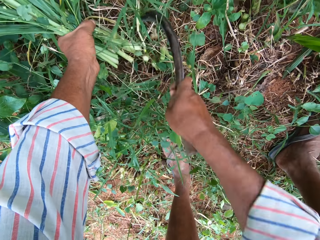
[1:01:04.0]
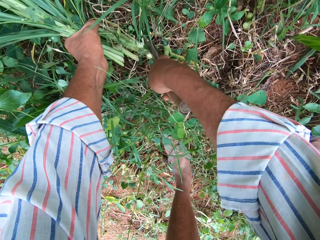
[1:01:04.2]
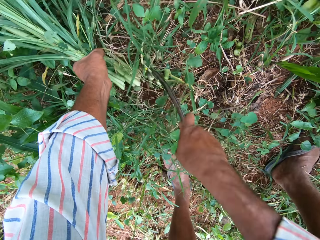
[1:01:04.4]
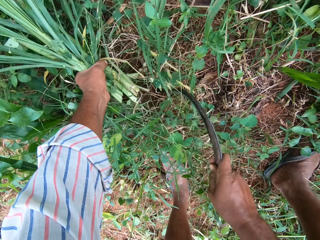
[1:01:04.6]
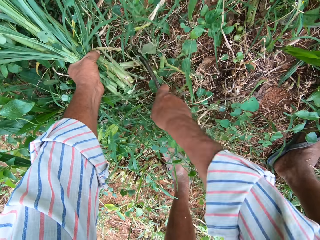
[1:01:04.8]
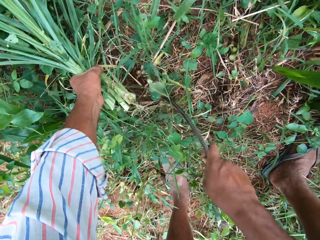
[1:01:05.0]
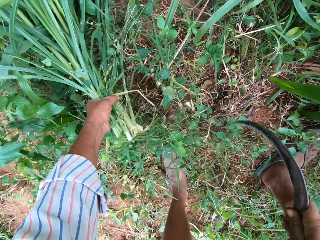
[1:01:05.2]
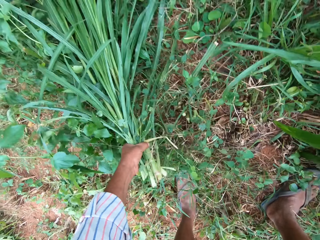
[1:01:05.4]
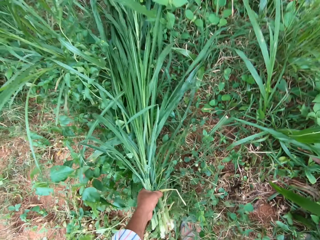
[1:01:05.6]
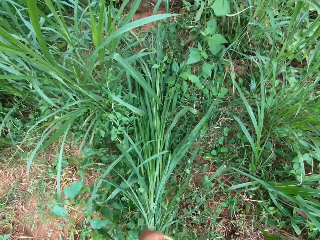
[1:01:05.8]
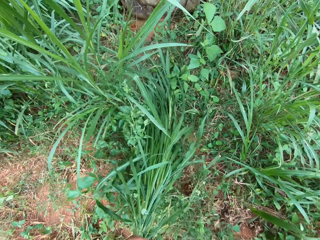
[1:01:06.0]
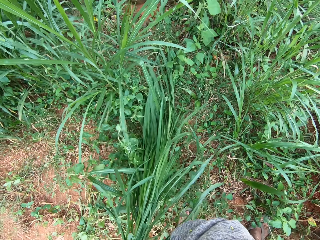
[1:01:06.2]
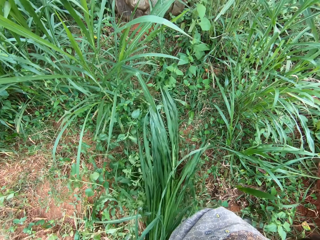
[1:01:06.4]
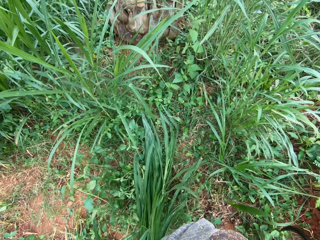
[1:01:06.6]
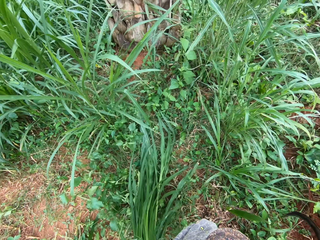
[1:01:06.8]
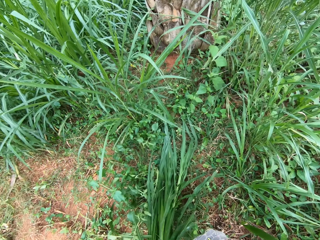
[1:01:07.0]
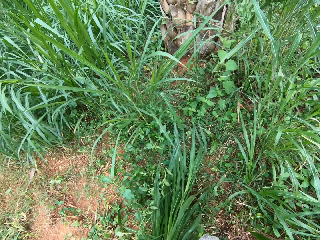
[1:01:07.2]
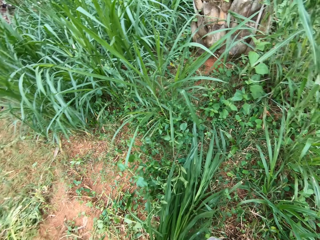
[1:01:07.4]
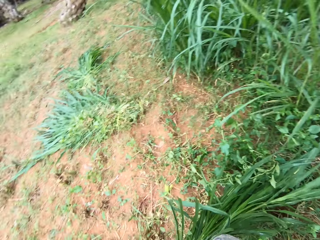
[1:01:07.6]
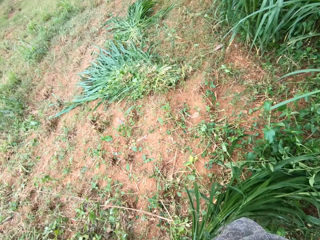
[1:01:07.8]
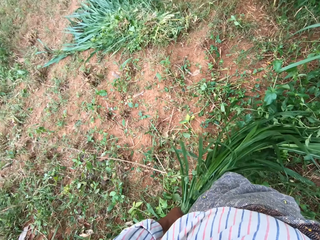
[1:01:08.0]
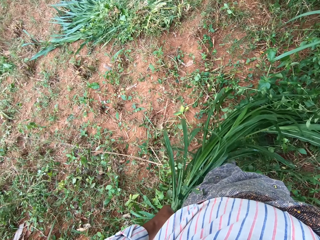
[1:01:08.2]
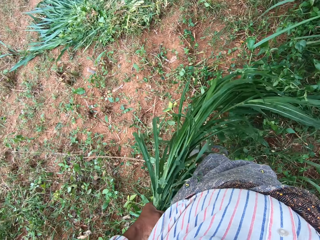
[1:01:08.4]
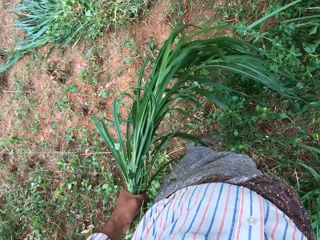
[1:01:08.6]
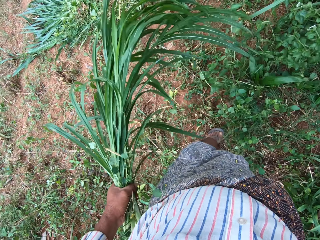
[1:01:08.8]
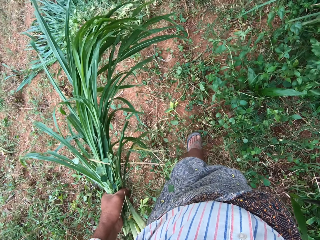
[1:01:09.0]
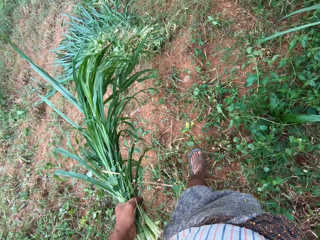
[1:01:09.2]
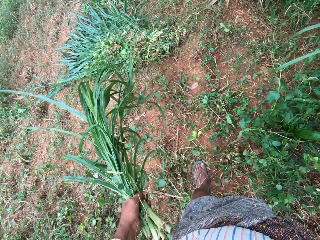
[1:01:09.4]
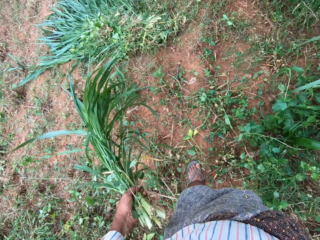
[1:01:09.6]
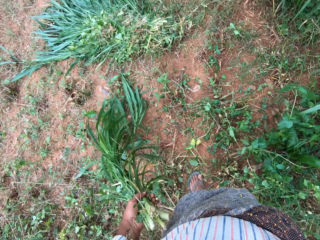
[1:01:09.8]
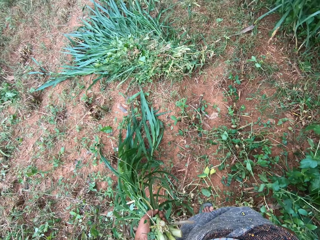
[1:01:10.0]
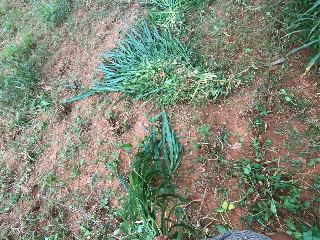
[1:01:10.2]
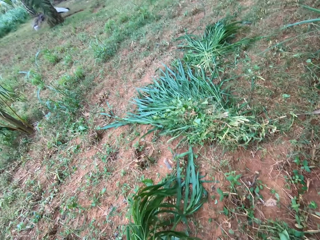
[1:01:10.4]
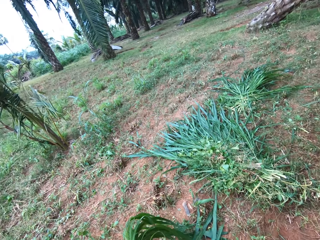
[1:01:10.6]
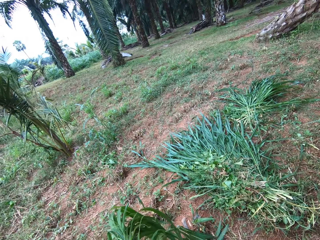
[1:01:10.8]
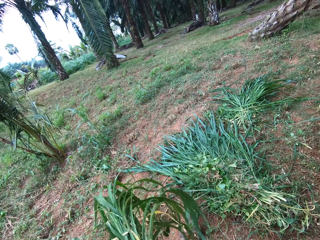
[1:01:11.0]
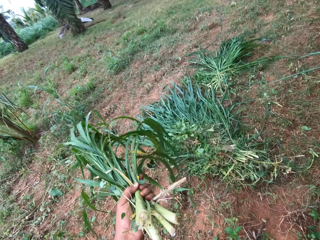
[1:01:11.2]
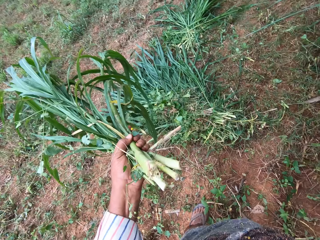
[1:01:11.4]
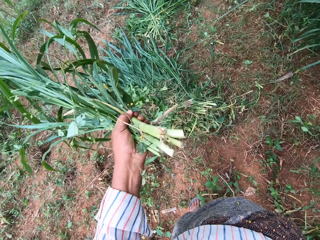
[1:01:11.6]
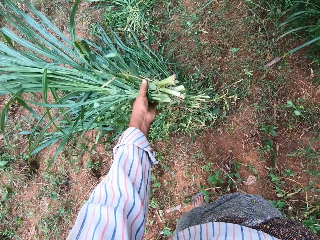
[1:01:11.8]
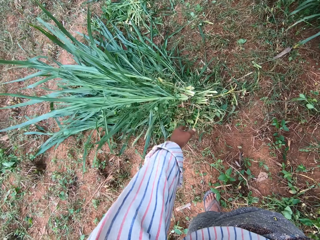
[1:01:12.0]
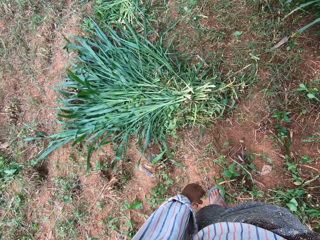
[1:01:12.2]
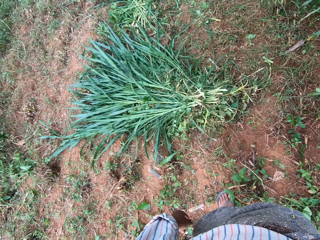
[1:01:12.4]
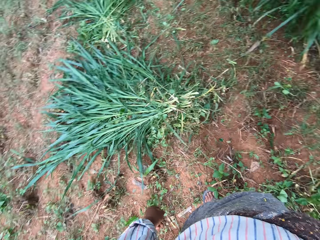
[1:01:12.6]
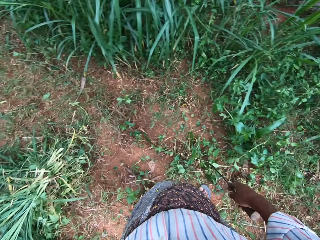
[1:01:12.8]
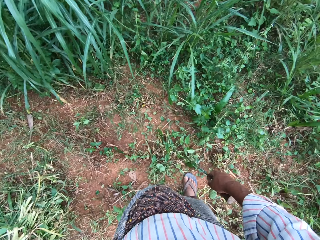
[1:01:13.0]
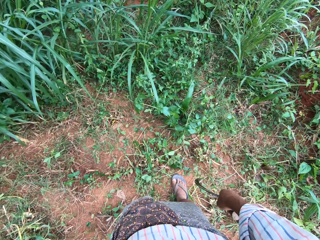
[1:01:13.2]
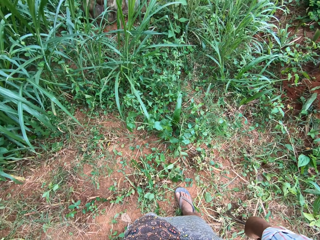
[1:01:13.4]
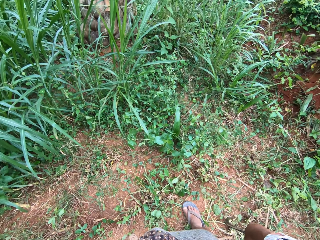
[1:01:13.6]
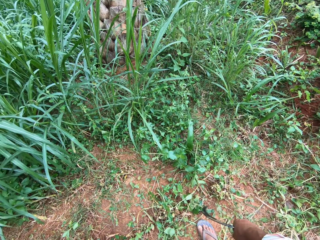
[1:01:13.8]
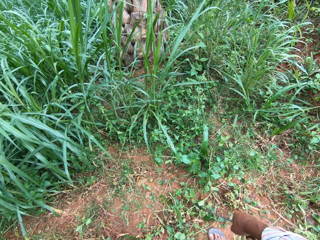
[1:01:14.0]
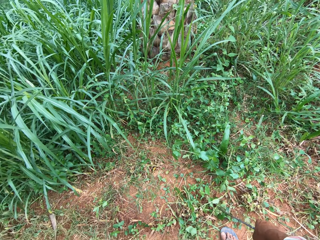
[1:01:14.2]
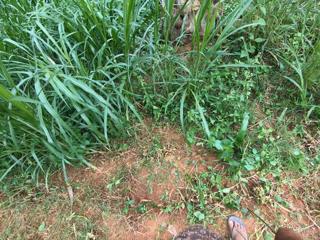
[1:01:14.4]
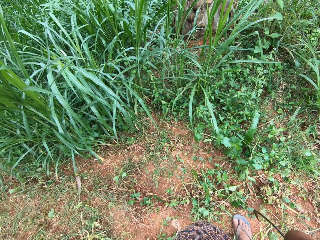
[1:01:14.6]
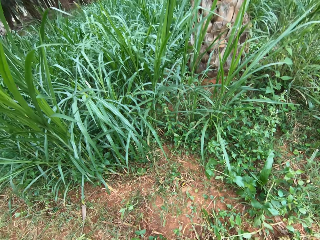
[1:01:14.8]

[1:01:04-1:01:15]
The camera wearer walks around the field. They drop the grasses on the ground with other grasses.

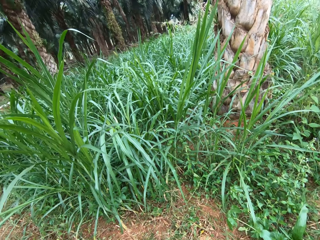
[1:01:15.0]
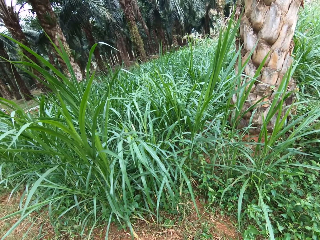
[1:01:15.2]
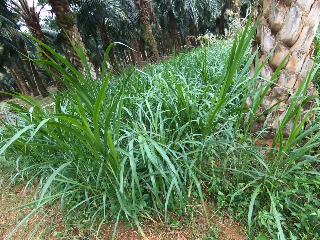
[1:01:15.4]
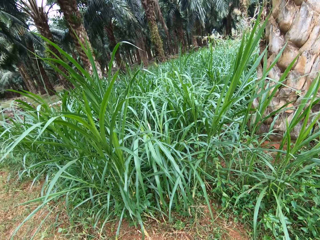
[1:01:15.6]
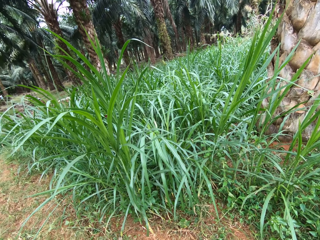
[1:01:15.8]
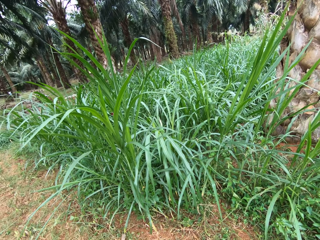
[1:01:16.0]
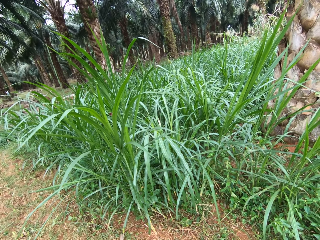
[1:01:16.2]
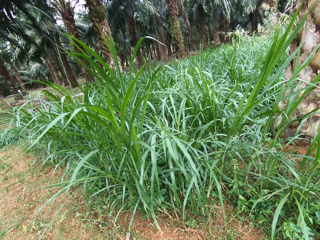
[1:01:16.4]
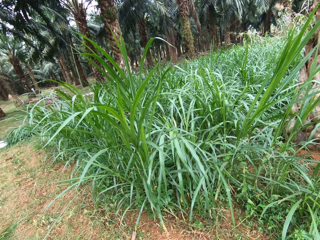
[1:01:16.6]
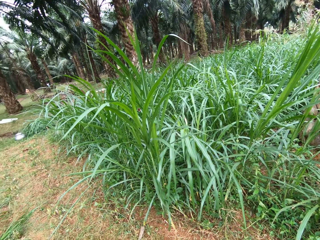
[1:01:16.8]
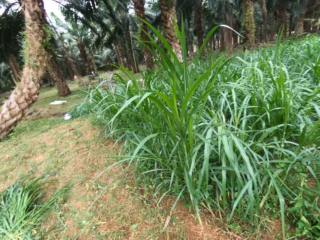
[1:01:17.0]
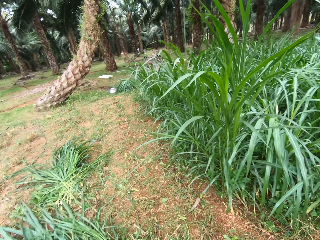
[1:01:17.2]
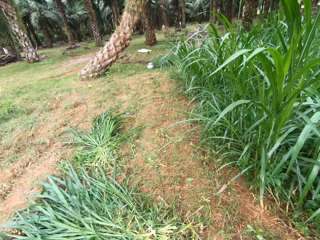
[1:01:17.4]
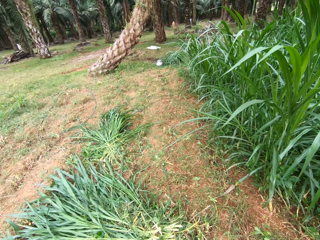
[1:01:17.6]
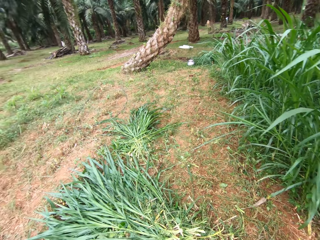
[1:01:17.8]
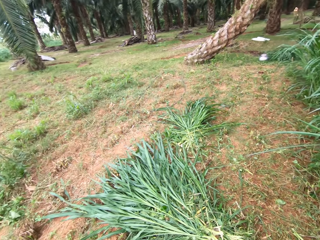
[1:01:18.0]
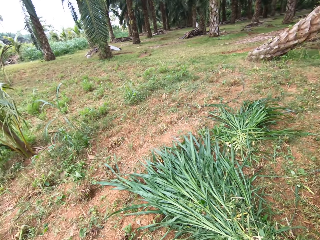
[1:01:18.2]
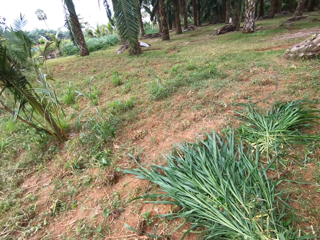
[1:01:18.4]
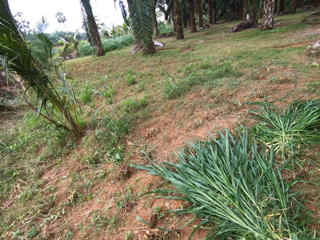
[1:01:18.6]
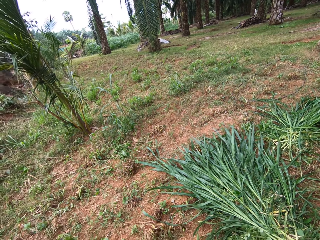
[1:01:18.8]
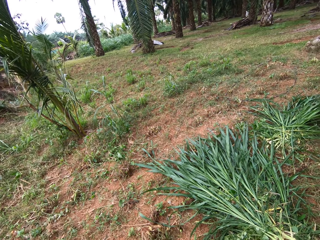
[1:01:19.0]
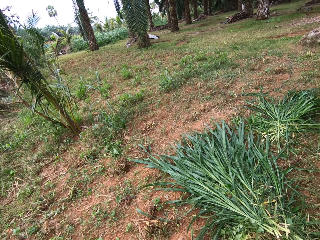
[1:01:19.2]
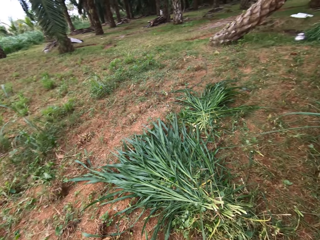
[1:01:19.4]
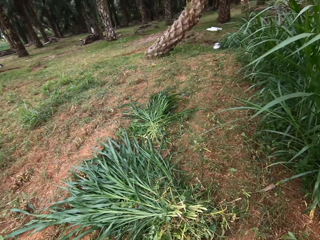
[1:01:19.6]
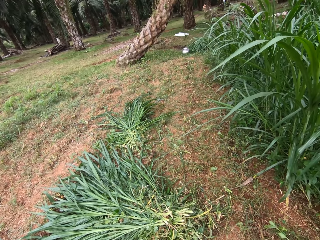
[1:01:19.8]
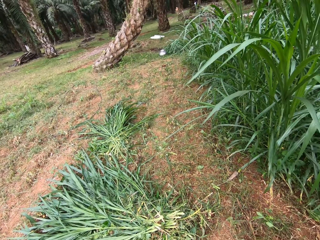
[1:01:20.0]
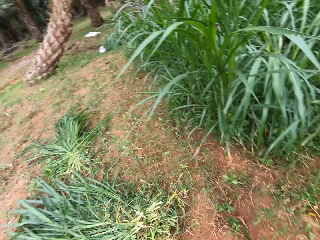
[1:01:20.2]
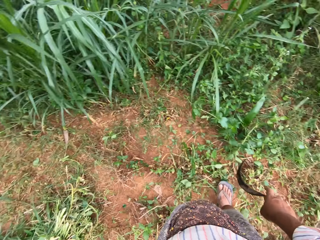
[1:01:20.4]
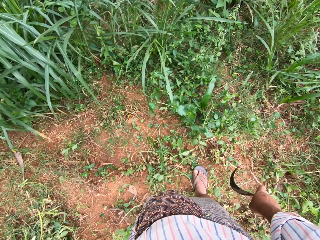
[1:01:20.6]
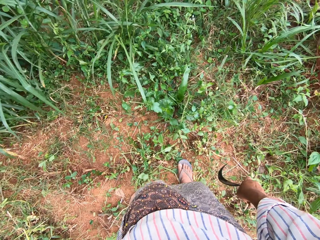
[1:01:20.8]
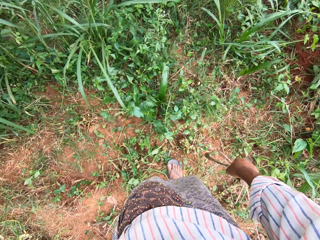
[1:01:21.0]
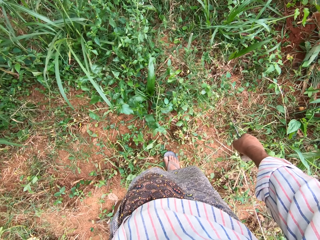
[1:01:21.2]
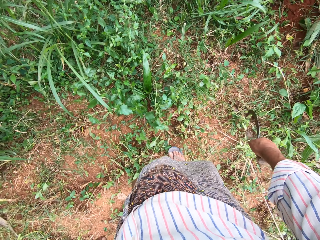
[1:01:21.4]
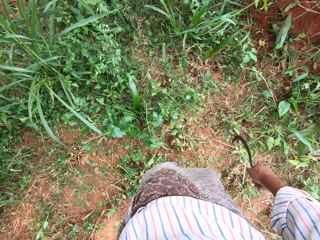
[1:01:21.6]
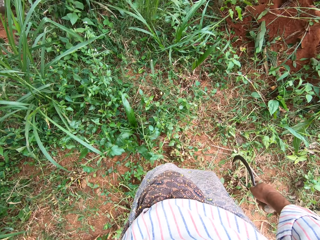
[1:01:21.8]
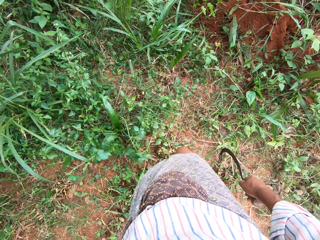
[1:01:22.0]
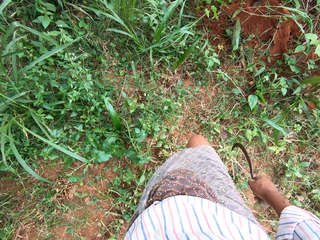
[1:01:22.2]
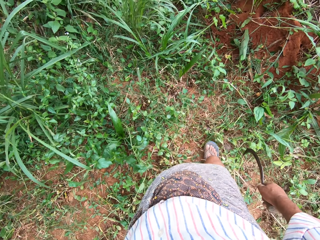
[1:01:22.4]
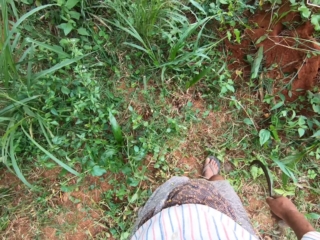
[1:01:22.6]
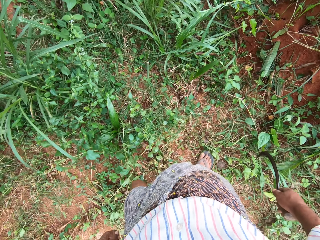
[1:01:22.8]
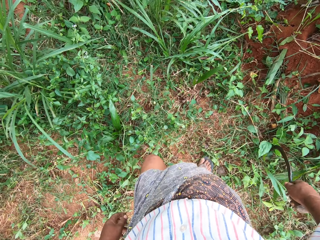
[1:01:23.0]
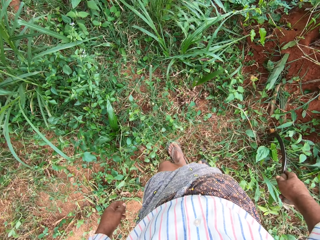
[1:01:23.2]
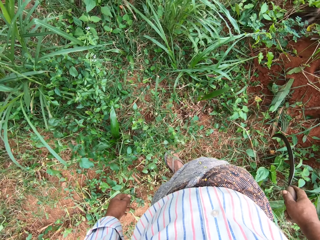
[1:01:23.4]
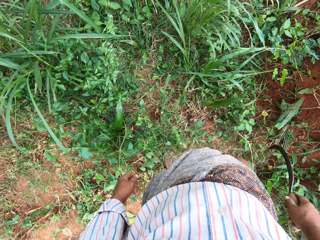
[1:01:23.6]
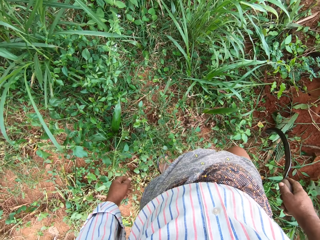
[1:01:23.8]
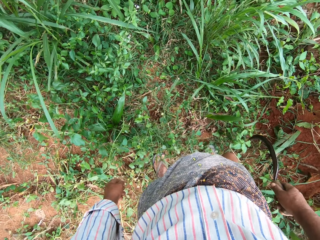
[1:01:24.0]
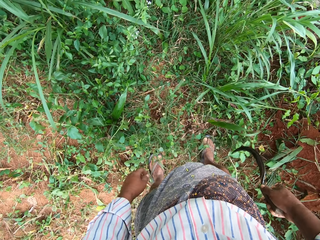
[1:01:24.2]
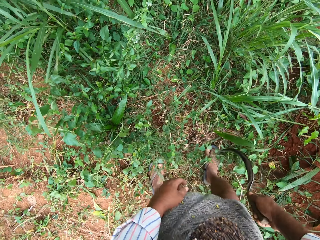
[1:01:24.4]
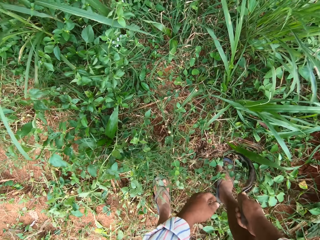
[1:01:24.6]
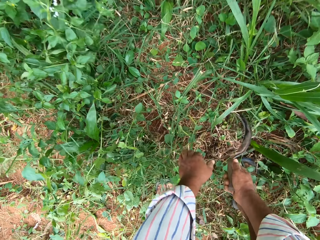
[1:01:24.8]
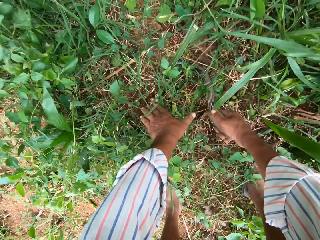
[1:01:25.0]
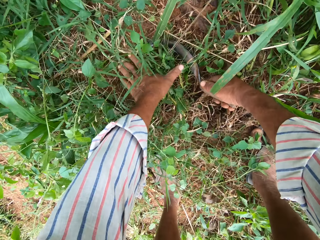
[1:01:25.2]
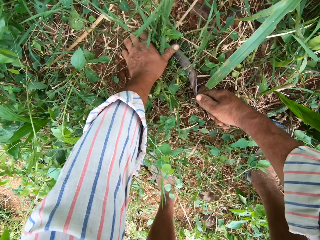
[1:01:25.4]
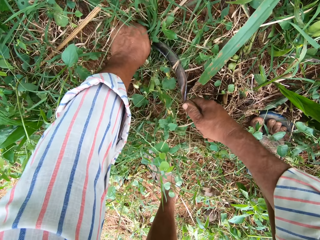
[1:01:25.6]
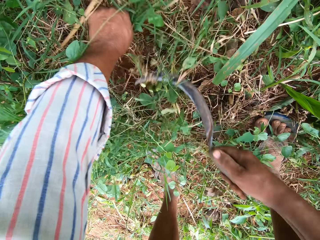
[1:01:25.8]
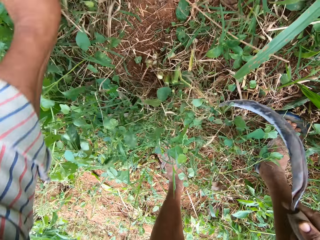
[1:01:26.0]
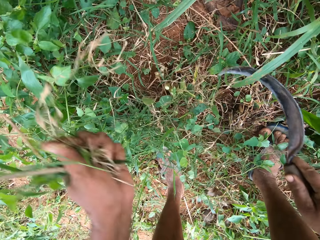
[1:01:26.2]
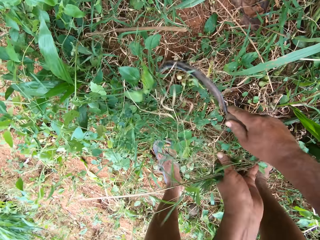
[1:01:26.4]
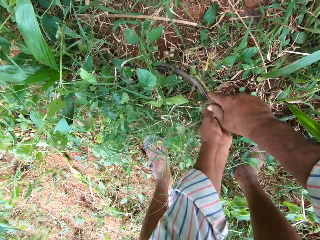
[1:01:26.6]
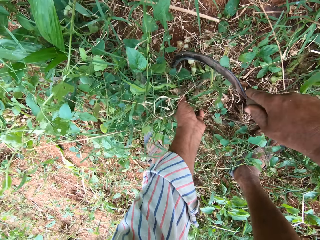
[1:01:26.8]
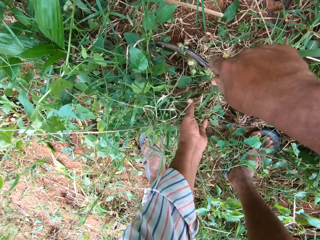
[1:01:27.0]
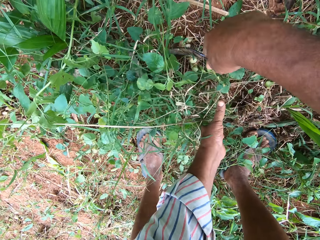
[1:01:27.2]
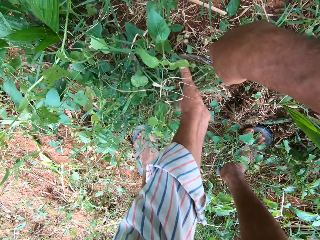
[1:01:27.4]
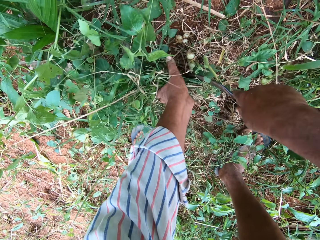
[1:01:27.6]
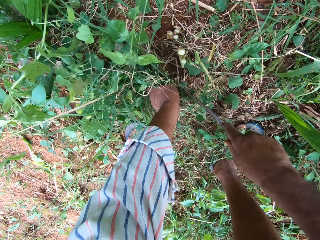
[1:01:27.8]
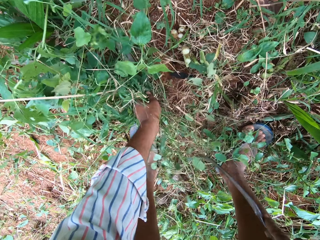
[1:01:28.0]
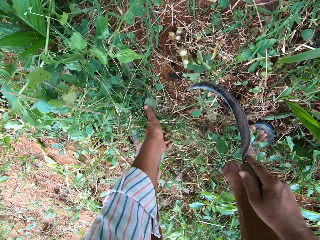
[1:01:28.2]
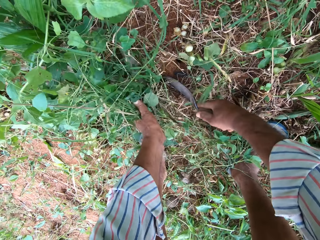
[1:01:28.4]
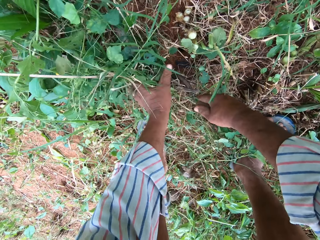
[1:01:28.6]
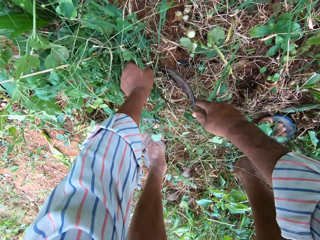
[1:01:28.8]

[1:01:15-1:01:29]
The camera wearer turns around the field. He walks around the field. He cuts the grasses into his hand on the farm with the hand sickle.
